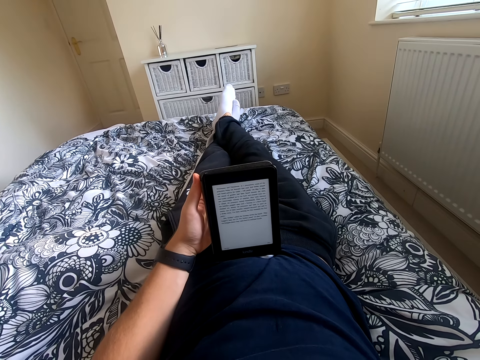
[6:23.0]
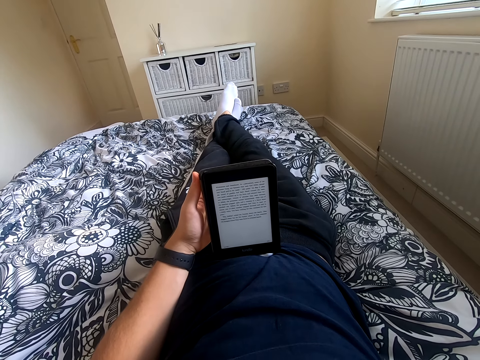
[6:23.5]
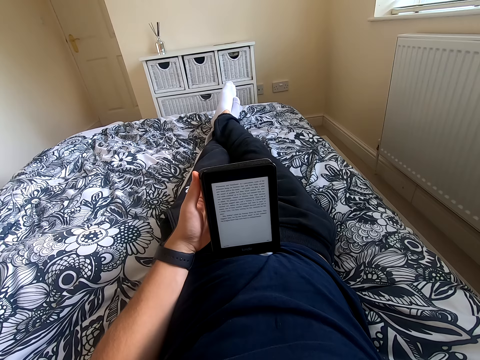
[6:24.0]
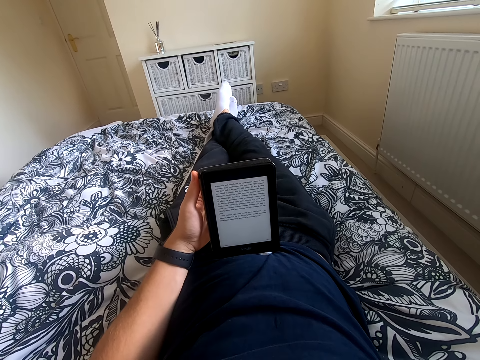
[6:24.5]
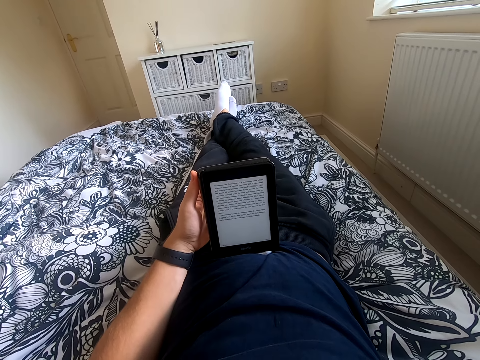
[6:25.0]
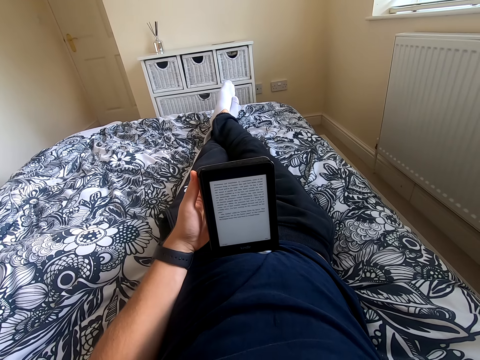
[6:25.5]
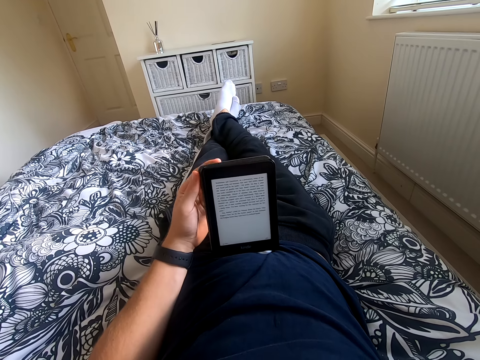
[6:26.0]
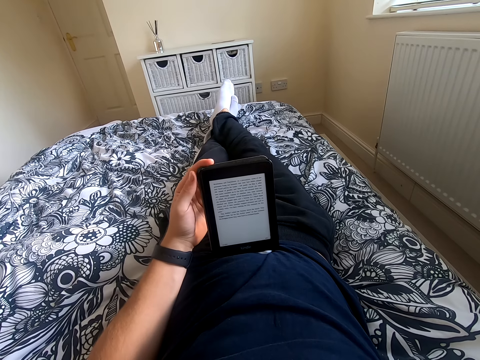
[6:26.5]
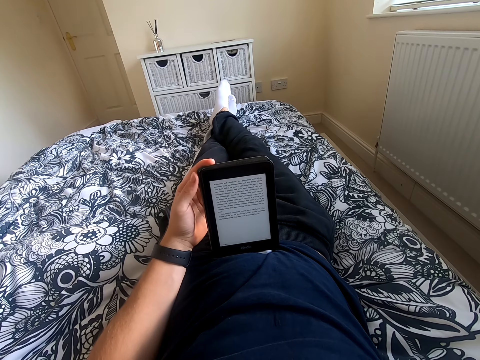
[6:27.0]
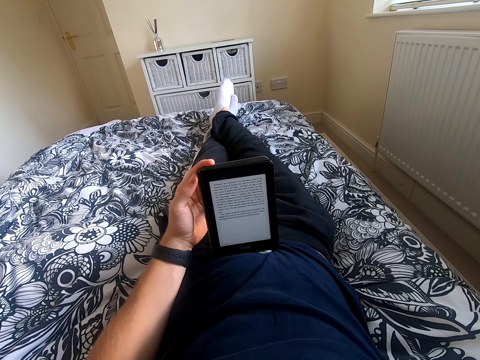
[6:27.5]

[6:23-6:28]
The camera wearer shakes his feet.

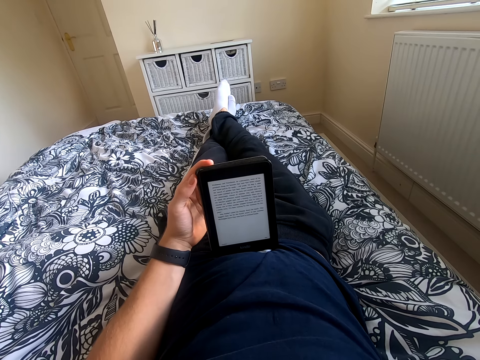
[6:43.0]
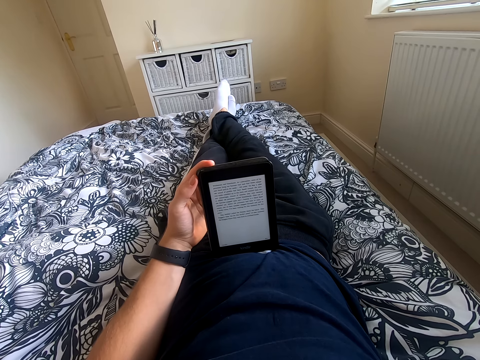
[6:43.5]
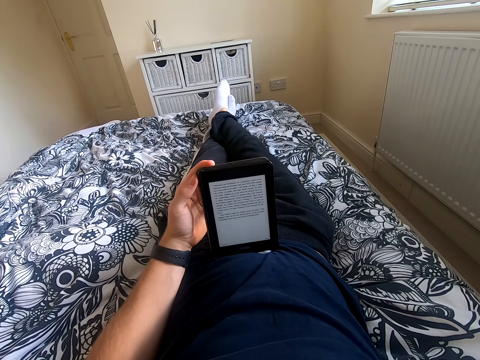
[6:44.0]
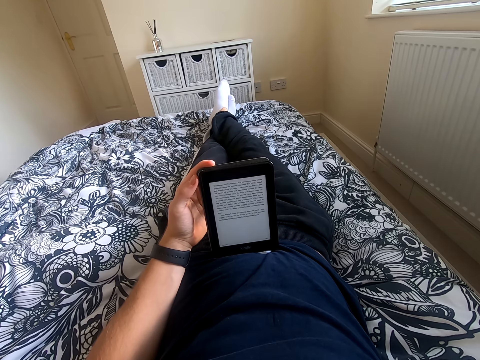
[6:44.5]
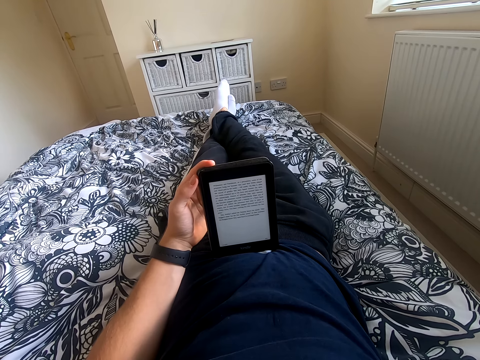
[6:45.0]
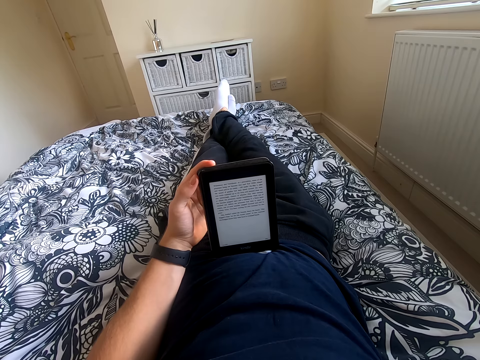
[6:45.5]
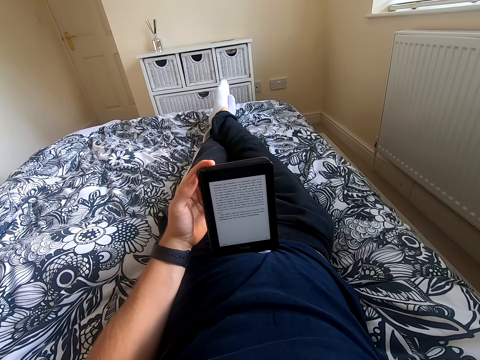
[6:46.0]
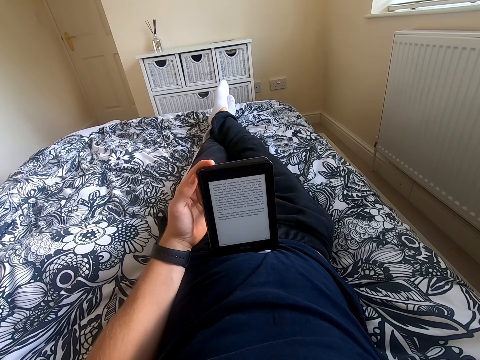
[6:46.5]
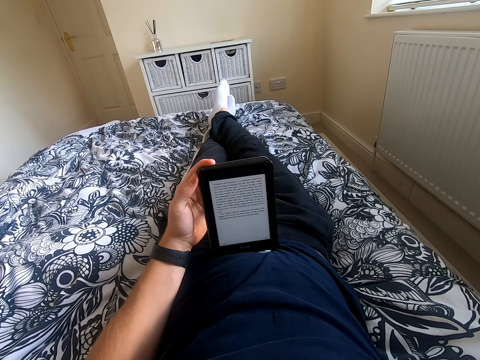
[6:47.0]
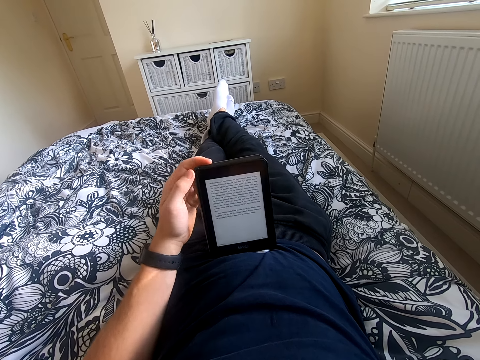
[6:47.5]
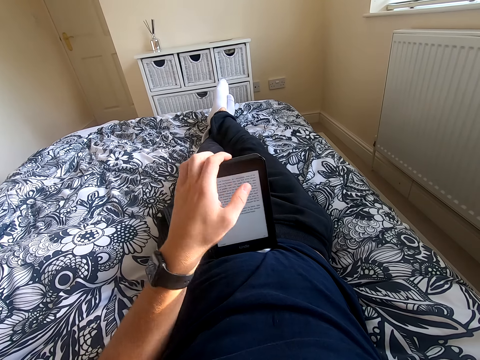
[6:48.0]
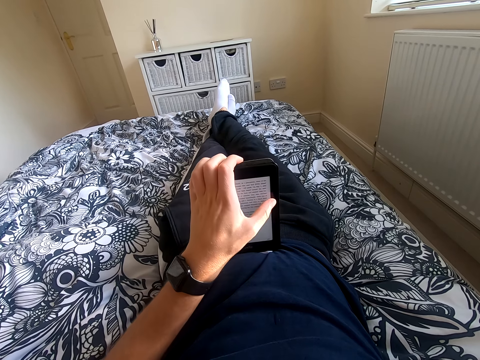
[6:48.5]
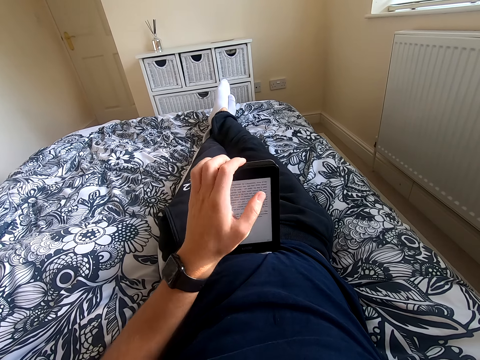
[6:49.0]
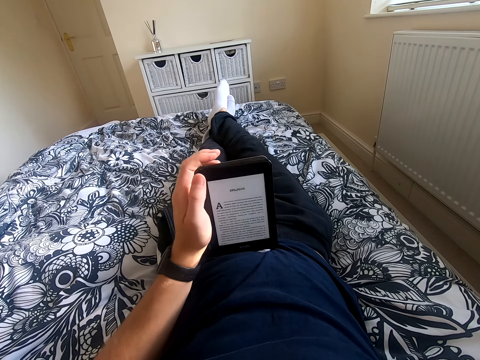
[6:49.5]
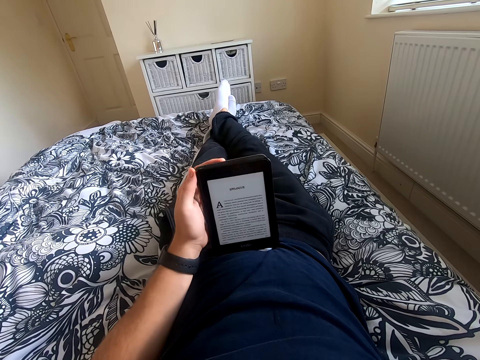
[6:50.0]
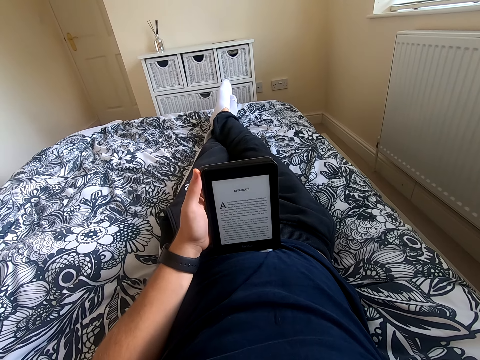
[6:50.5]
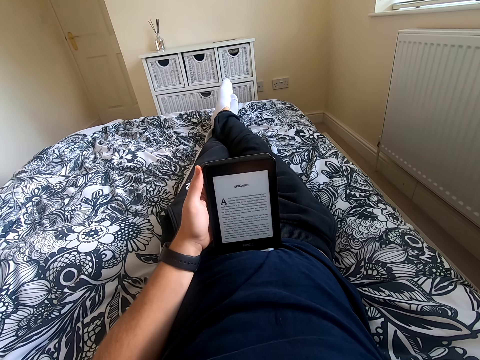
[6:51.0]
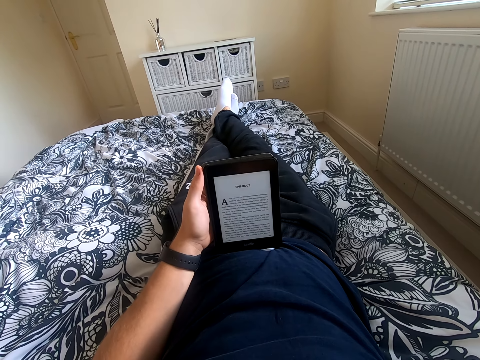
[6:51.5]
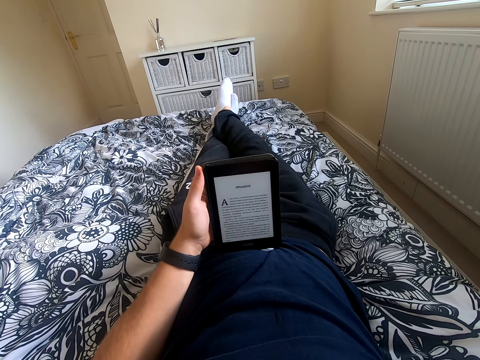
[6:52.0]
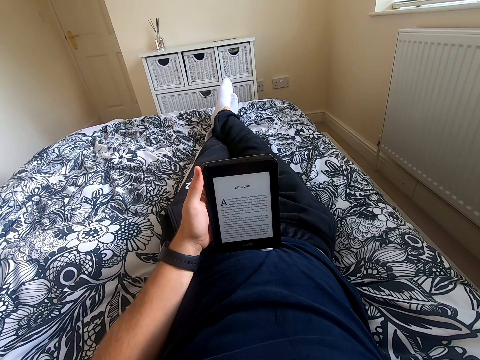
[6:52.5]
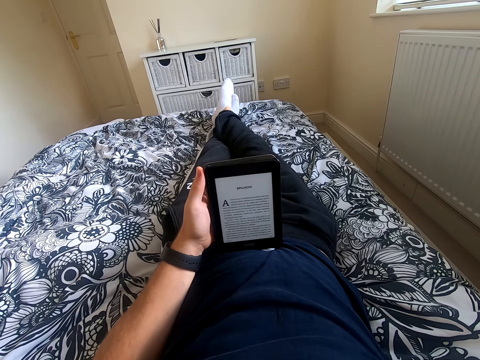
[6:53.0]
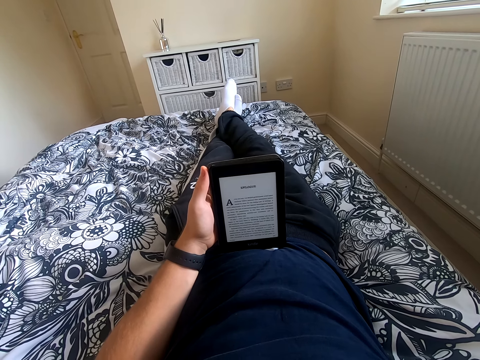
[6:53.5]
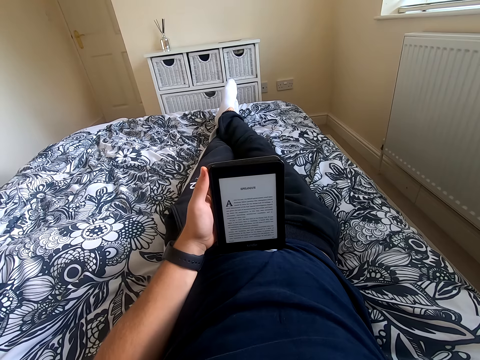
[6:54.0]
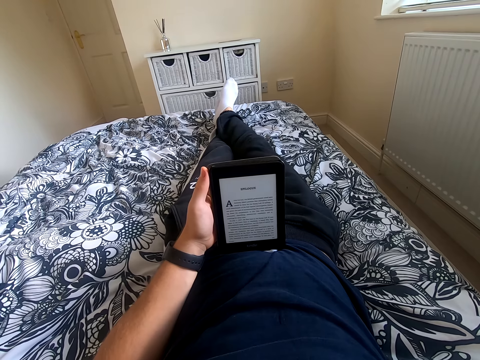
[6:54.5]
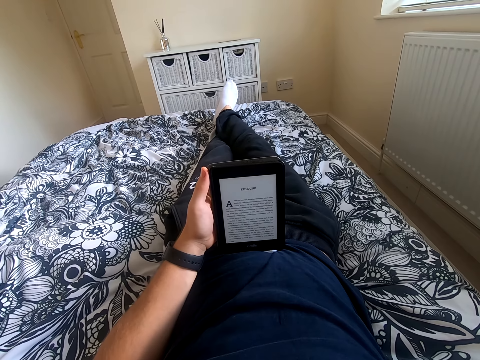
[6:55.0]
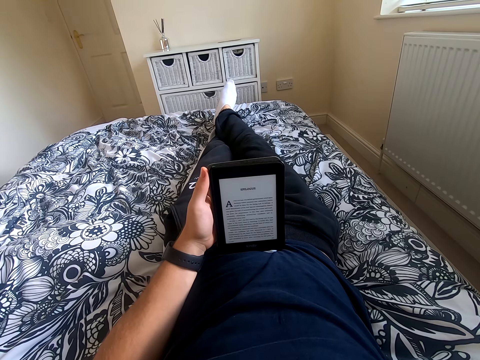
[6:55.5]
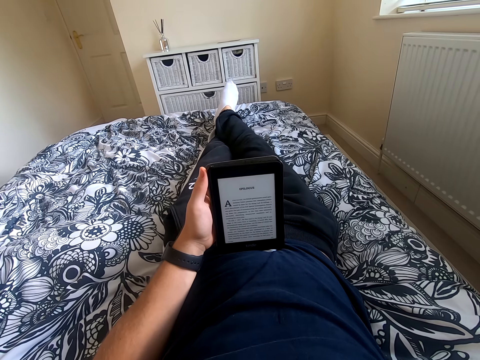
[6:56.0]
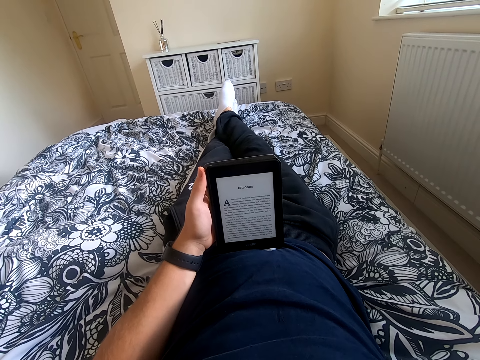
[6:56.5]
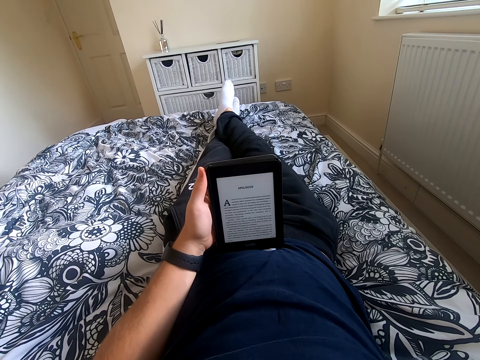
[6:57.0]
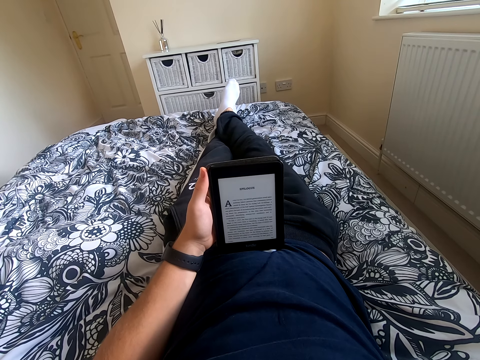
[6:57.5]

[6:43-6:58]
The camera wearer reads through the book. He moves his left hand on the tablet. He scrolls through the tablet. He moves his left hand on the tablet. He reads the book on the tablet. He shakes his feet.

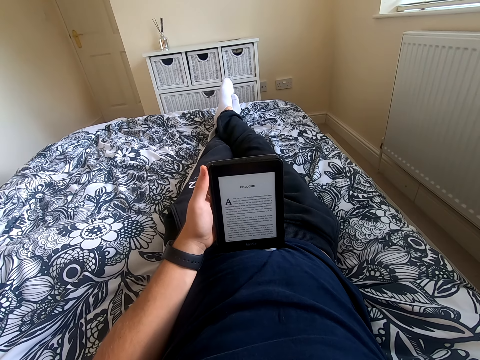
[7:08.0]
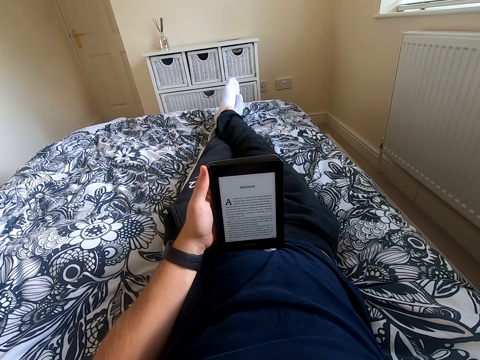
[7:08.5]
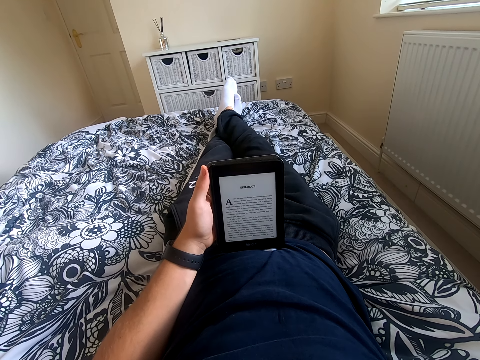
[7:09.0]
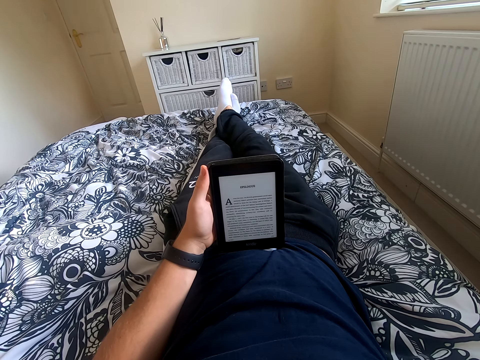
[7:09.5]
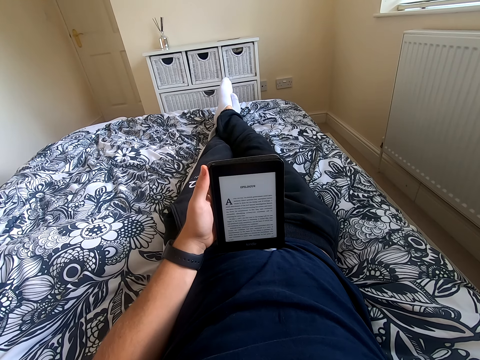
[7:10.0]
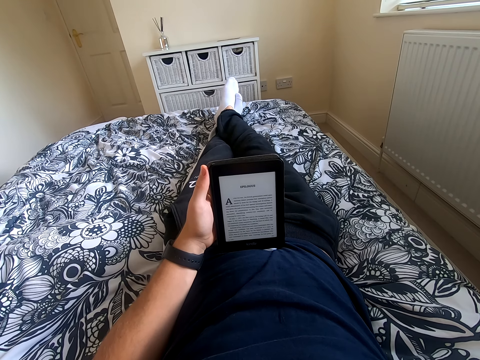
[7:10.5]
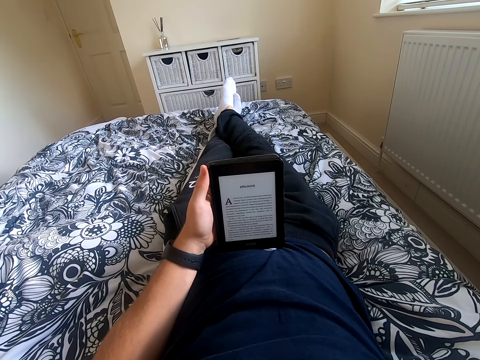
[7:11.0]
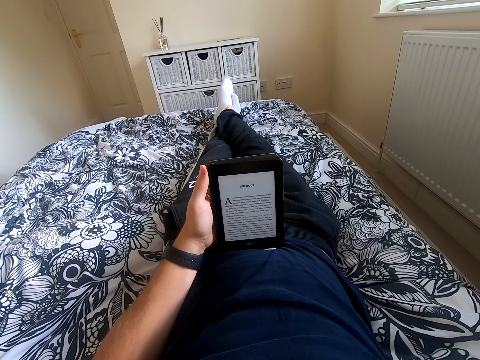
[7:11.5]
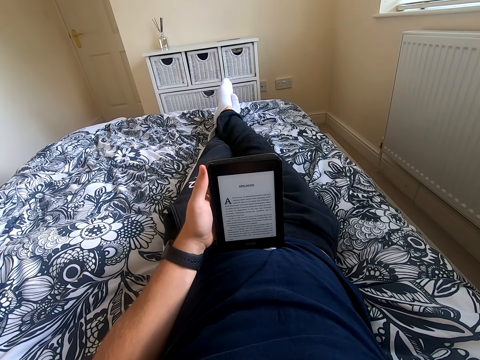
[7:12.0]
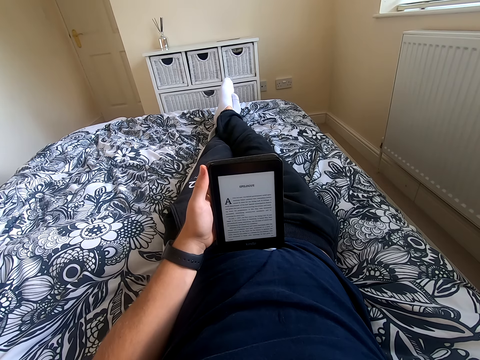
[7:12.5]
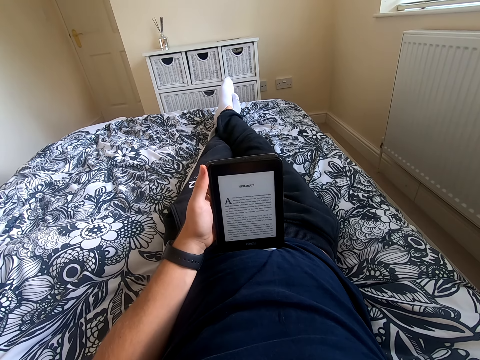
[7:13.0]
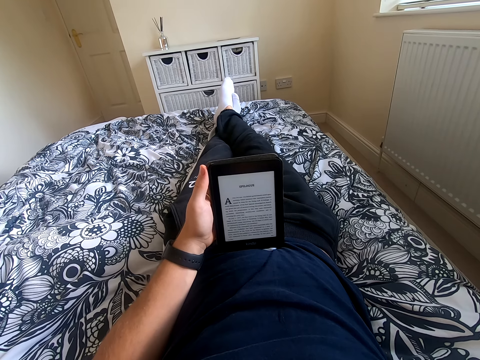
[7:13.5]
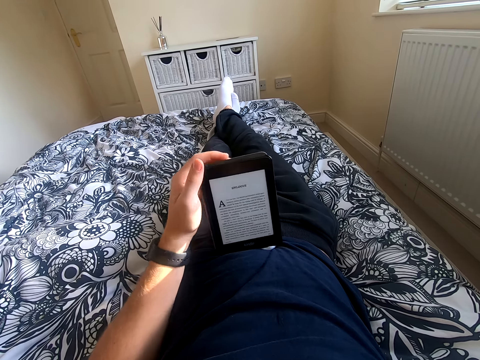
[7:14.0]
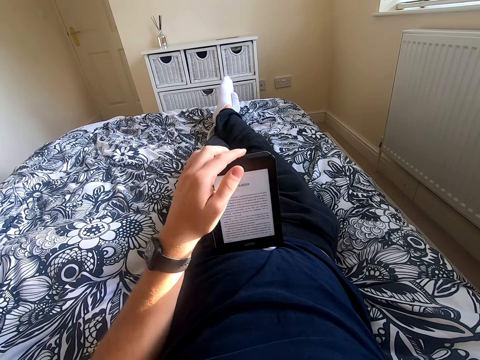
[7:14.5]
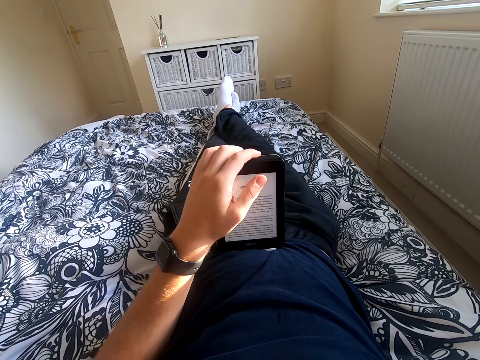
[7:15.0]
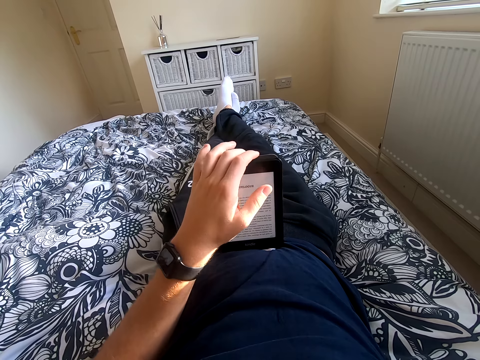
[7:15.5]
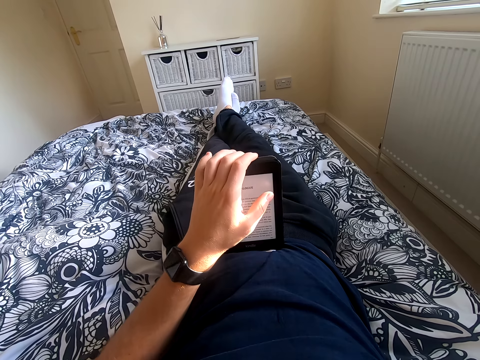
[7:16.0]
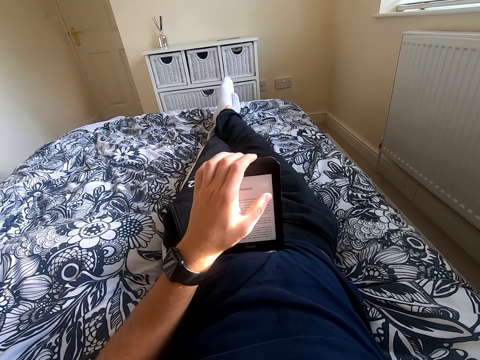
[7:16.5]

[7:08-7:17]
The camera wearer moves his left hand on the tablet.
